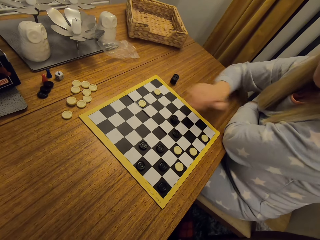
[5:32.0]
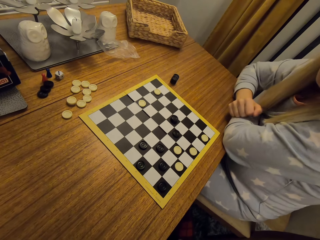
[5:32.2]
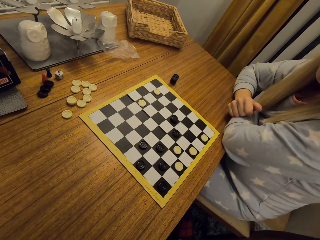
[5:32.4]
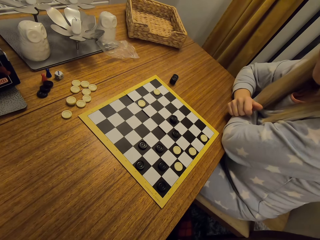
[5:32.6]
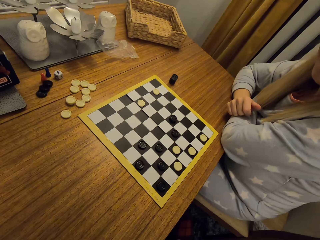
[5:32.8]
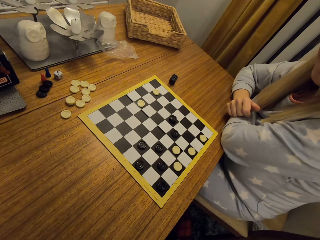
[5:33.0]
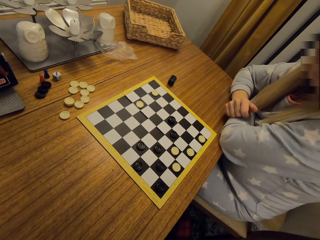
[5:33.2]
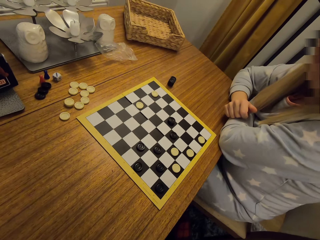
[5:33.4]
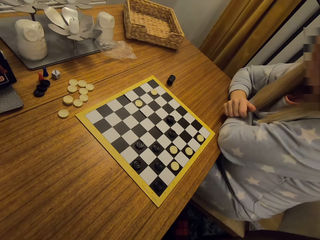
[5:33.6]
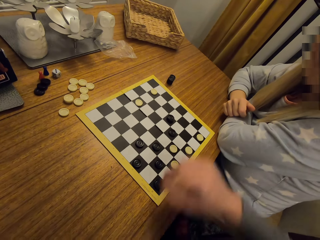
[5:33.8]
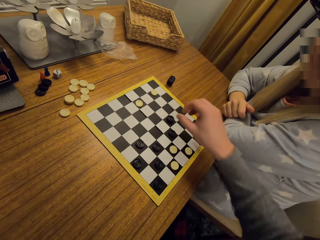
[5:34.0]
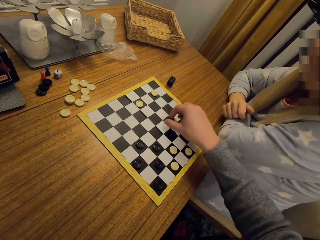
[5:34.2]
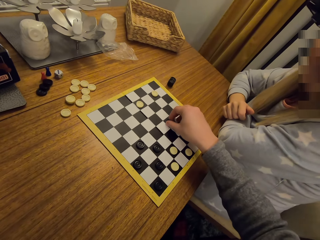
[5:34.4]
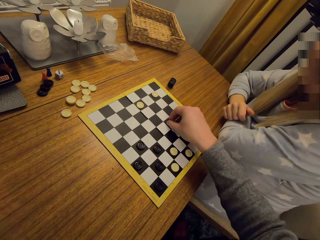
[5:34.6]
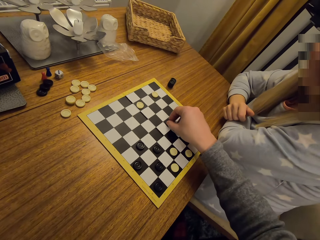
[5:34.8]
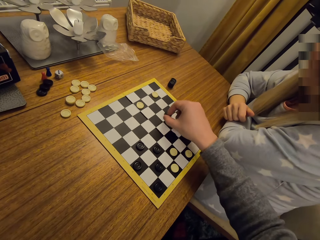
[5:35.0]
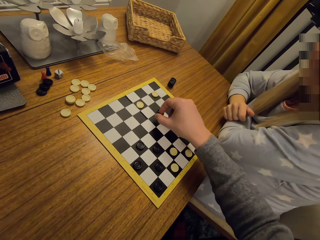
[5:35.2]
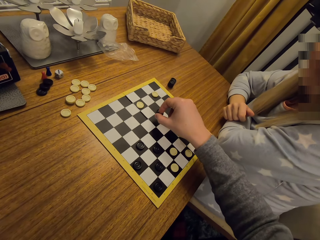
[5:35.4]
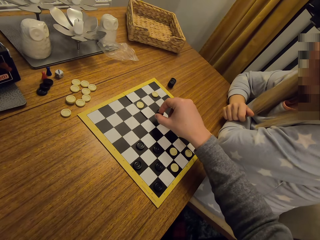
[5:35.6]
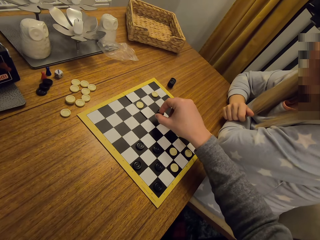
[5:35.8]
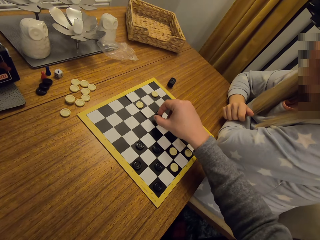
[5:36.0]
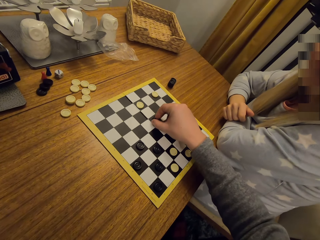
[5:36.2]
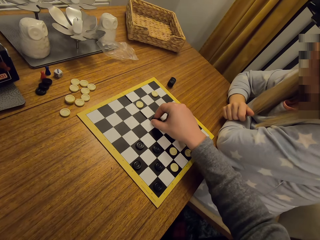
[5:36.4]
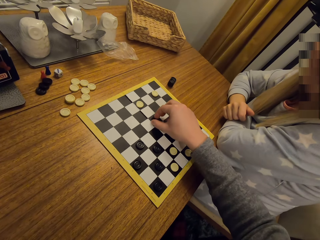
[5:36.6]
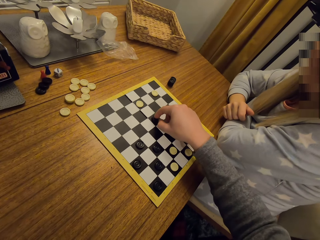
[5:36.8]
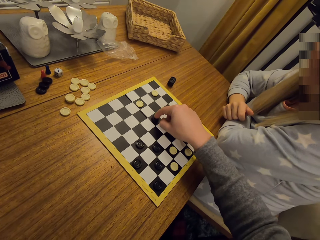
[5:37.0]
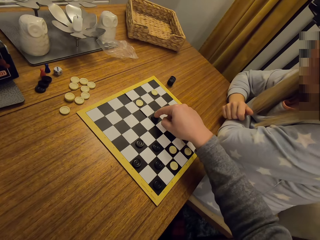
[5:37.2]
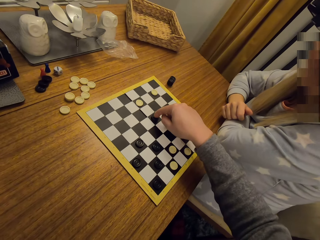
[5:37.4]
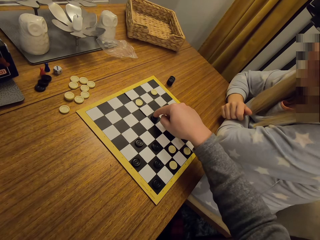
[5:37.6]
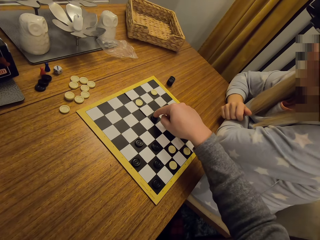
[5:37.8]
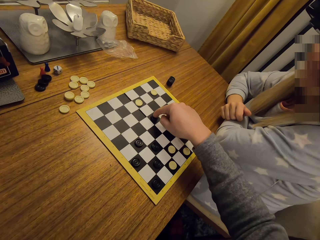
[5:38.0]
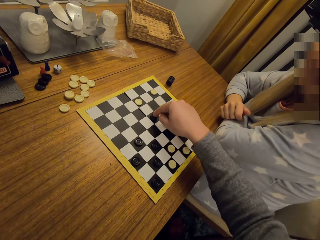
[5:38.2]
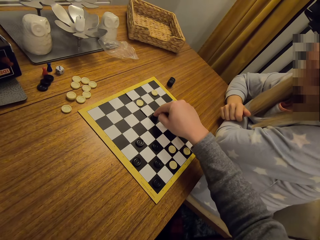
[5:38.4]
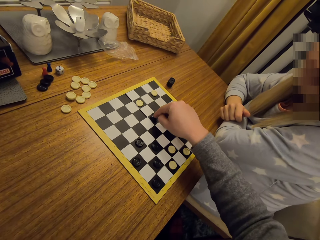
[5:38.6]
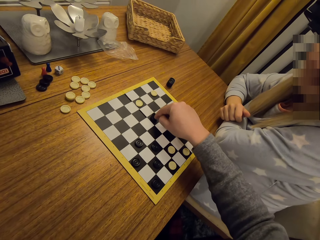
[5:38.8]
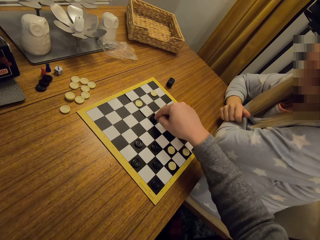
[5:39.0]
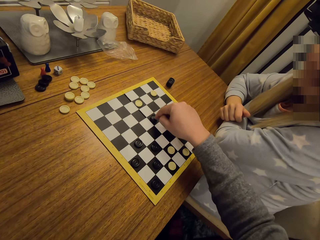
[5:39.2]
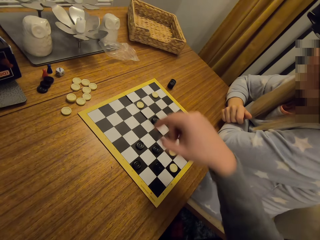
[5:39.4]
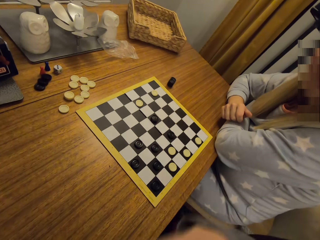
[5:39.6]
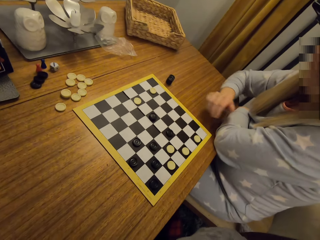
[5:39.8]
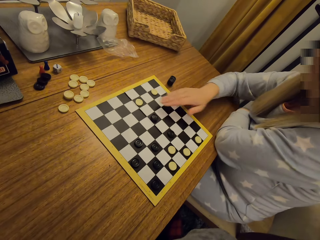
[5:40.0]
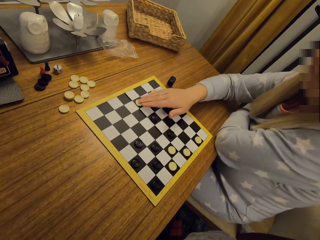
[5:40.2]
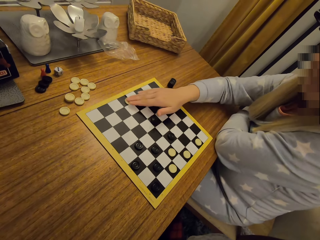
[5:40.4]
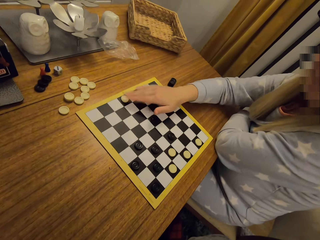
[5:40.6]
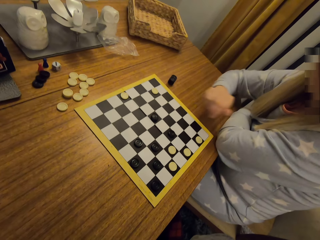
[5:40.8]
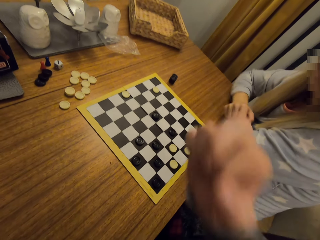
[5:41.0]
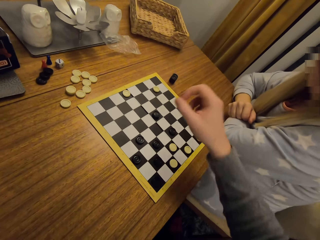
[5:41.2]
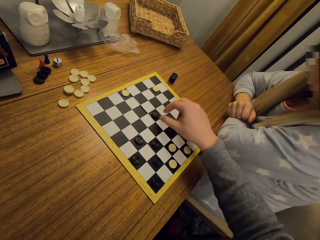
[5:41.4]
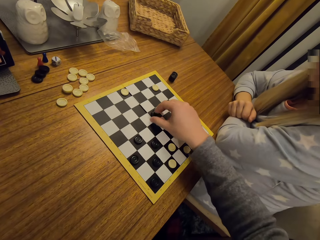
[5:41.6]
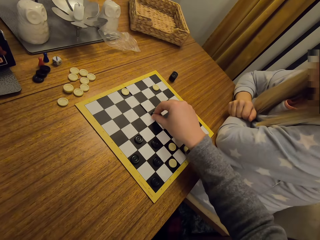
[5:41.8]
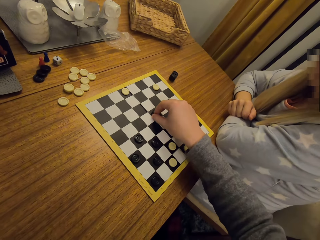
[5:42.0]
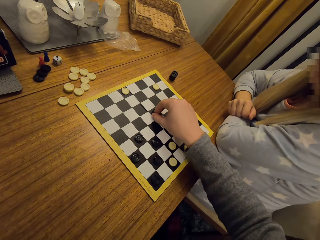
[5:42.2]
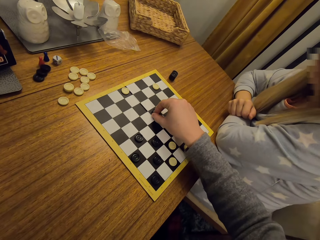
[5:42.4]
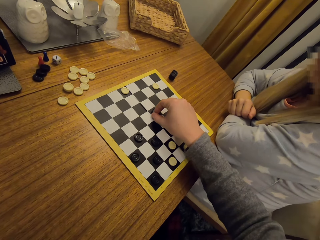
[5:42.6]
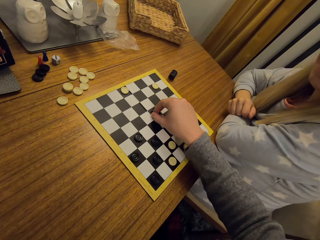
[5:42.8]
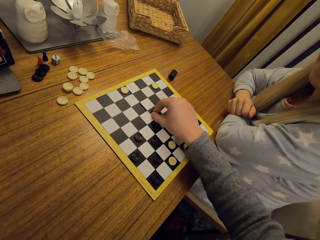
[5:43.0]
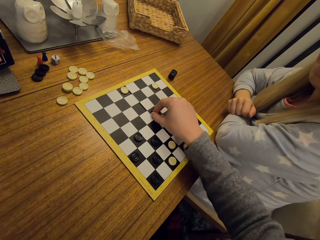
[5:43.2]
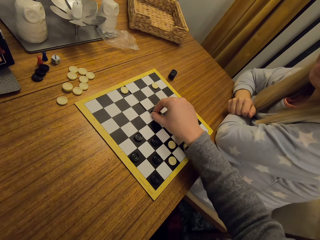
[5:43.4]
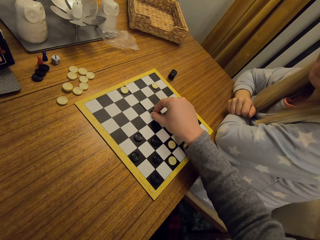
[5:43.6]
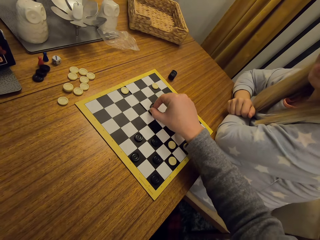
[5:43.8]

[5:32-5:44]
A woman moves a disc on the board. The woman plays the game. The camera wearer takes a disc. They put the disc on the board. They play the game. They touch the disc. The woman moves a disc on the board. The woman plays the game. The camera wearer moves a disc on the board.

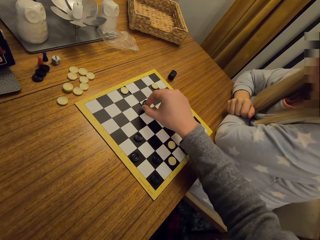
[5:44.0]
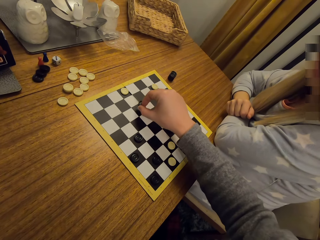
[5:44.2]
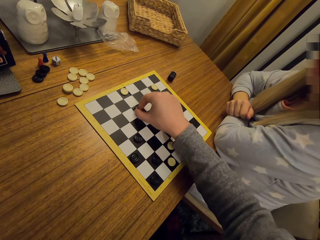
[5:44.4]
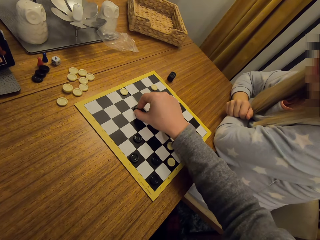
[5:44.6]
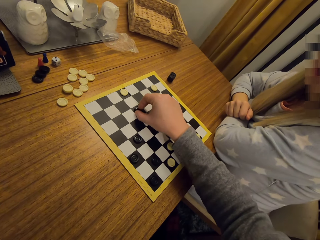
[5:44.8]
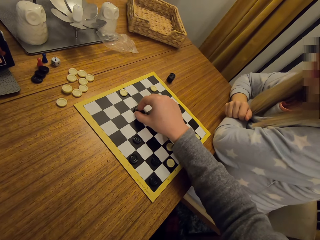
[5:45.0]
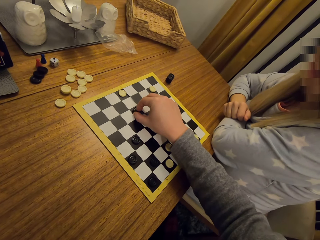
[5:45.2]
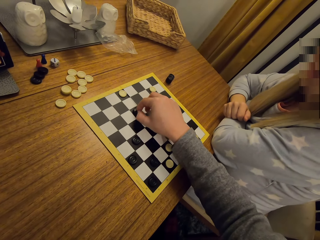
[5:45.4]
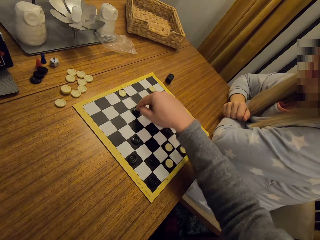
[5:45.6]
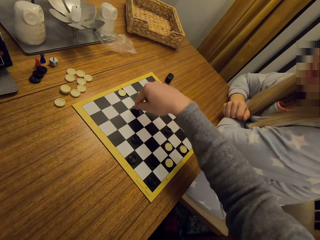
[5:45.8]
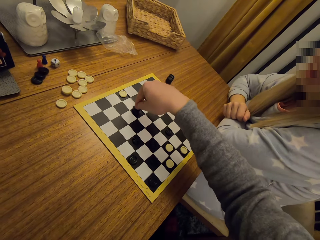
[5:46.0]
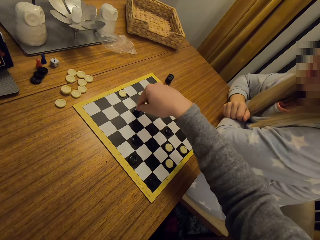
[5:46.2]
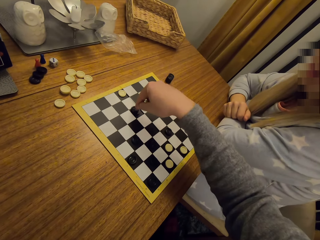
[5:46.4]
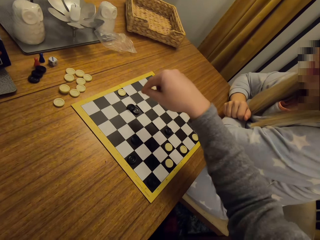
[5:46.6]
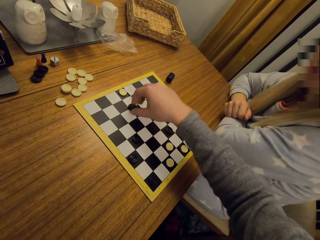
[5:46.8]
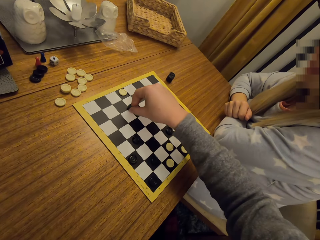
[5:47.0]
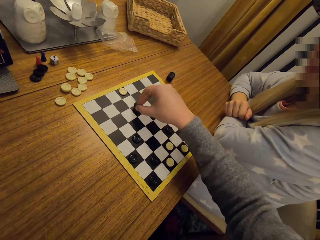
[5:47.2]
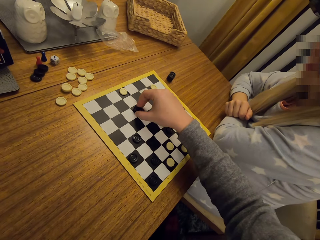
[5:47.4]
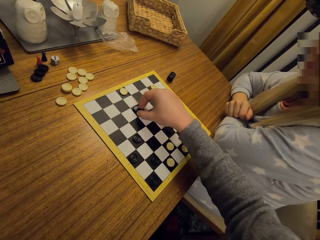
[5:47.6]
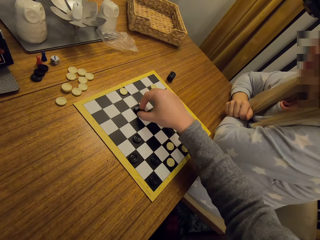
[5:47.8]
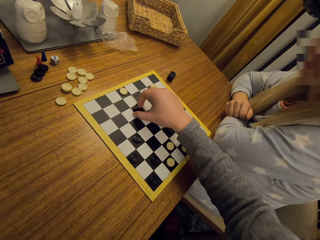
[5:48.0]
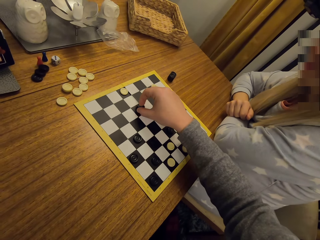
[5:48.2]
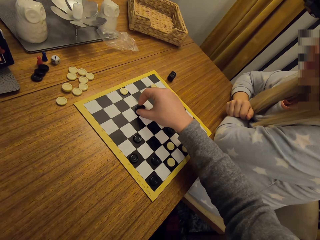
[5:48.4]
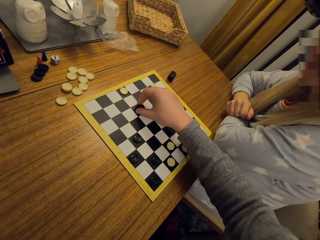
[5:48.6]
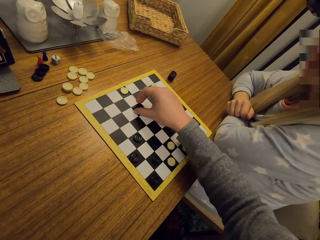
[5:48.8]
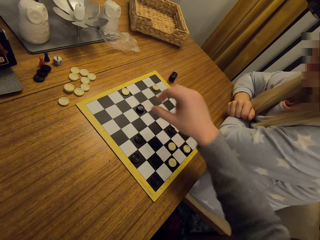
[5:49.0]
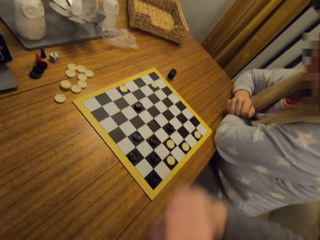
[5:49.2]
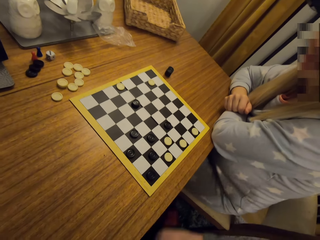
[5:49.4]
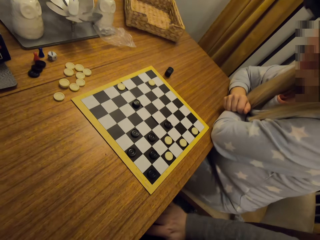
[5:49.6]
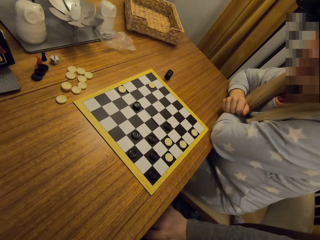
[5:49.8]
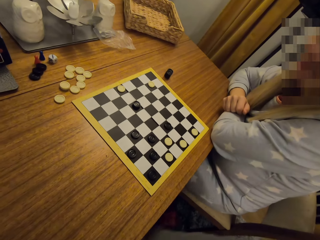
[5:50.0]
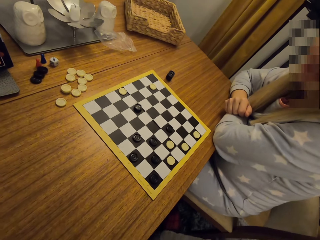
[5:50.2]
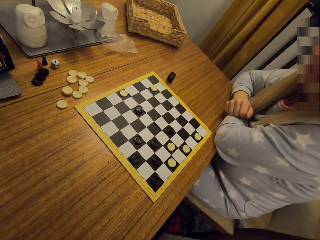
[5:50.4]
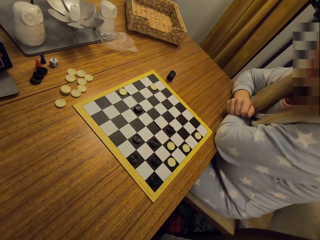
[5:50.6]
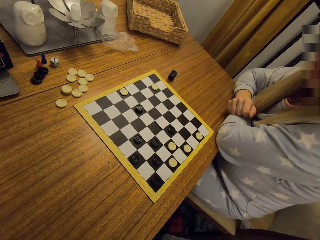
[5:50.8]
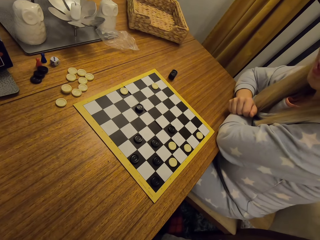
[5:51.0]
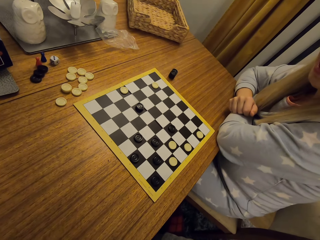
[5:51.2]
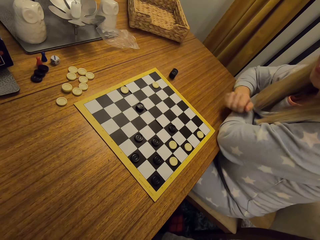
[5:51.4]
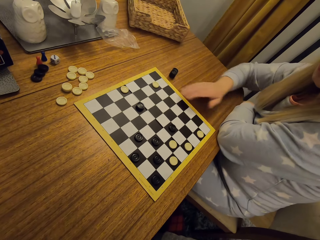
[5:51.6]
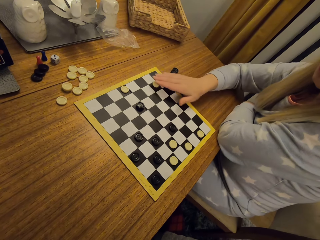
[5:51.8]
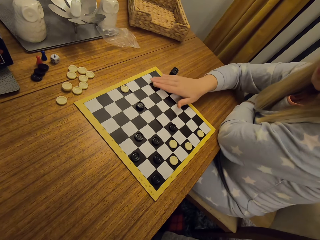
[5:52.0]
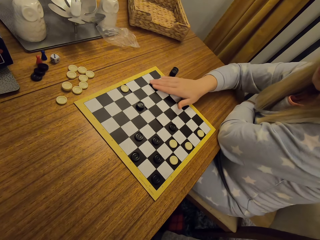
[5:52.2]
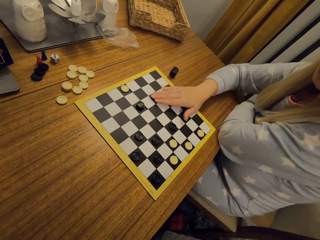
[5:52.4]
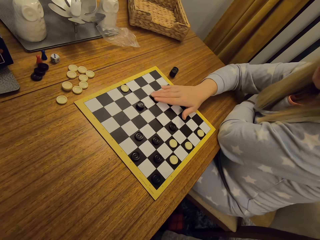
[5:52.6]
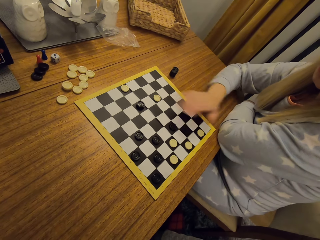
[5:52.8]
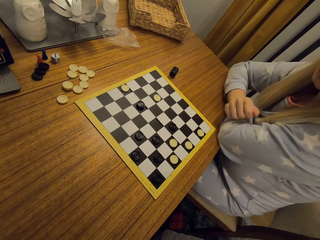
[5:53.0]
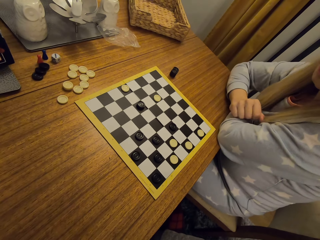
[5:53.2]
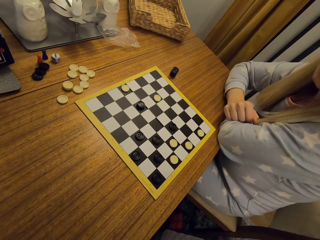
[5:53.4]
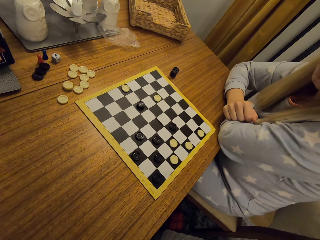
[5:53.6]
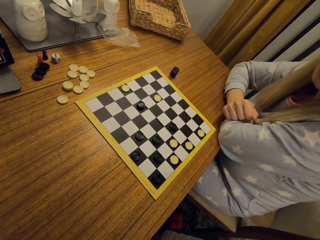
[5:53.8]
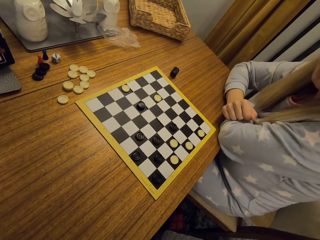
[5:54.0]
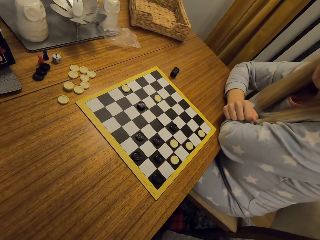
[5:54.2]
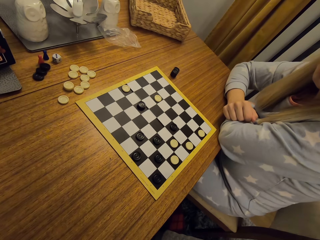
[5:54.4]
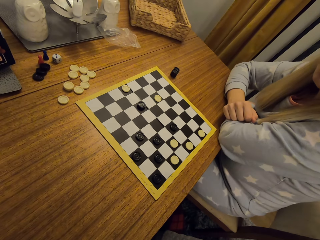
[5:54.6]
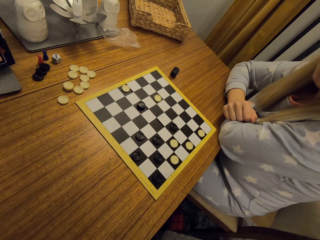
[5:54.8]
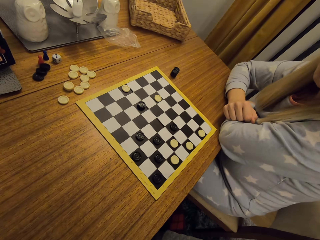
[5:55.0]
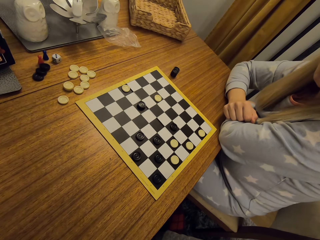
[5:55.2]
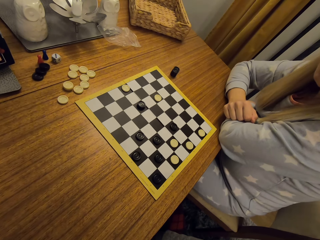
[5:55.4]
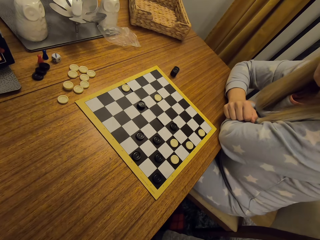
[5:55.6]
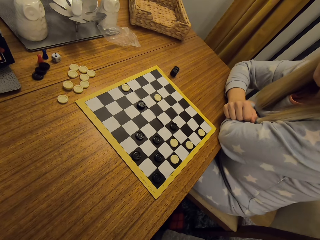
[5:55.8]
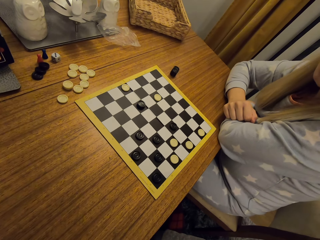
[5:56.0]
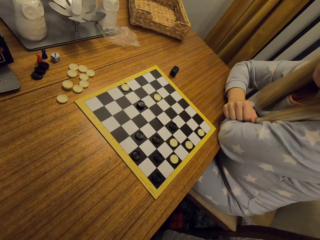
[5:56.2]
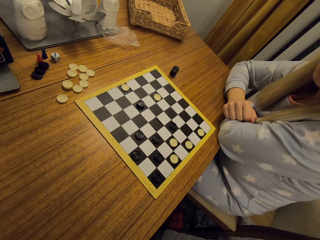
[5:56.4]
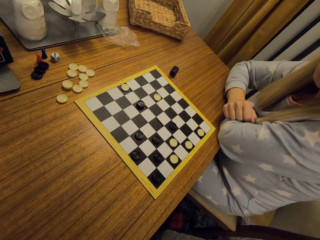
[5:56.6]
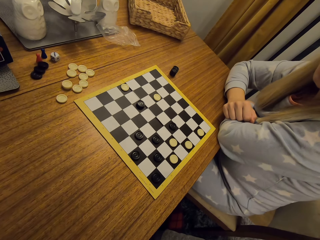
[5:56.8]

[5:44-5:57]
The camera wearer puts a disc on the board. They play the game. They move a disc on the board. The woman moves a disc on the board. The woman plays the game.
